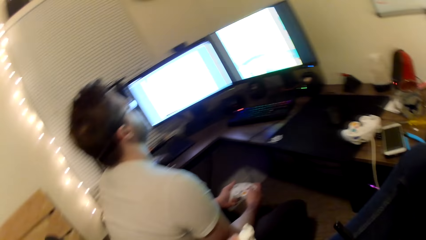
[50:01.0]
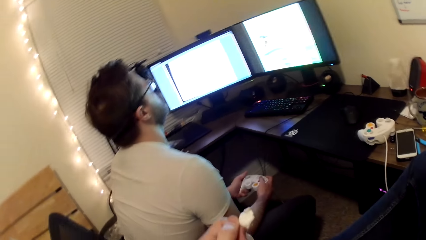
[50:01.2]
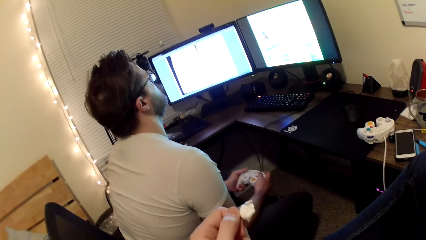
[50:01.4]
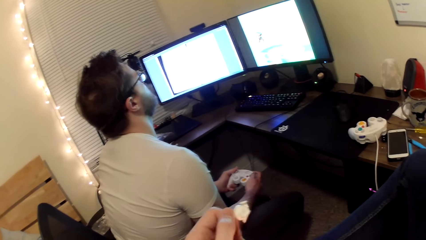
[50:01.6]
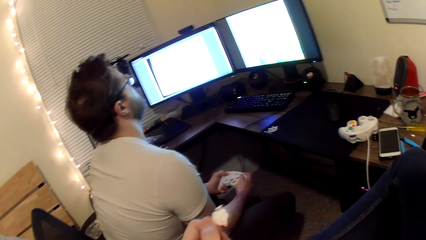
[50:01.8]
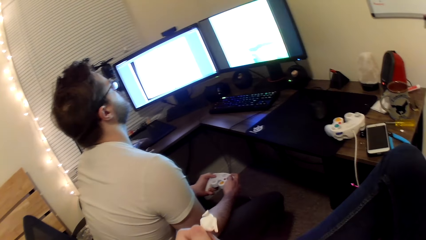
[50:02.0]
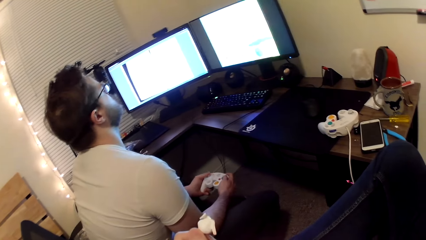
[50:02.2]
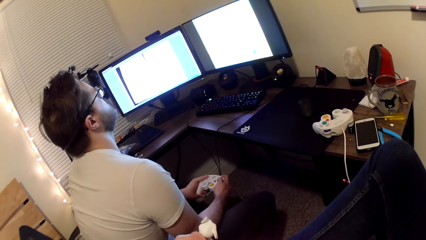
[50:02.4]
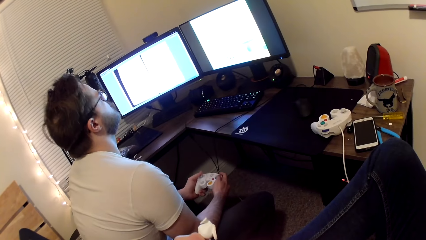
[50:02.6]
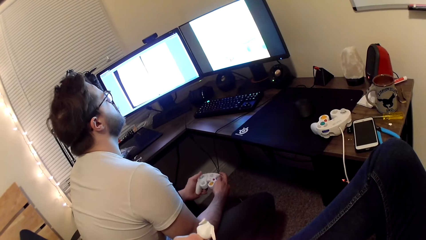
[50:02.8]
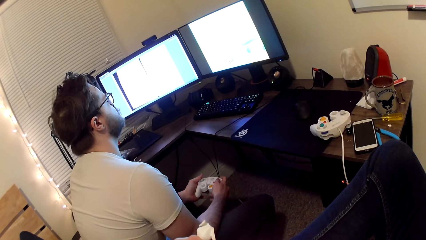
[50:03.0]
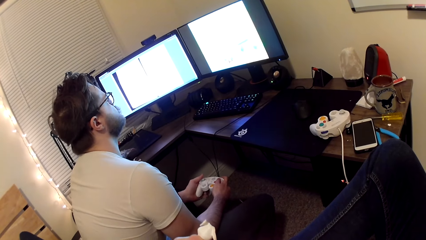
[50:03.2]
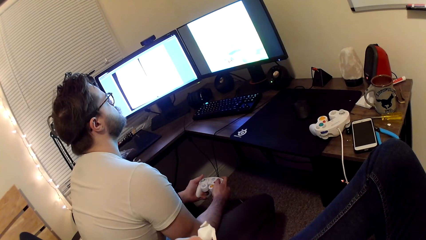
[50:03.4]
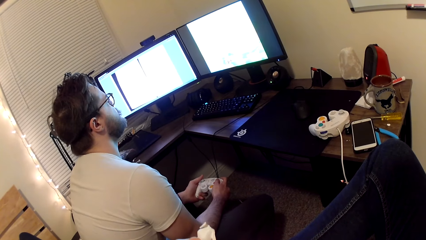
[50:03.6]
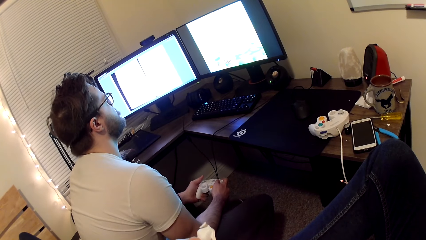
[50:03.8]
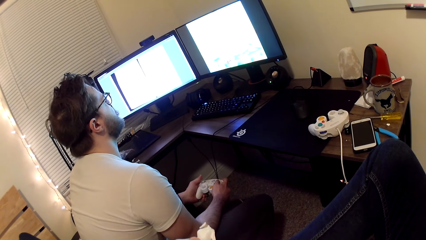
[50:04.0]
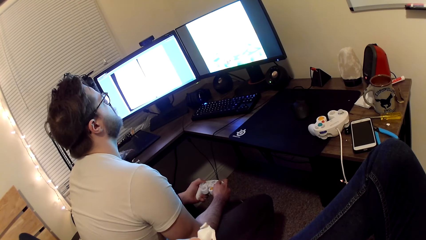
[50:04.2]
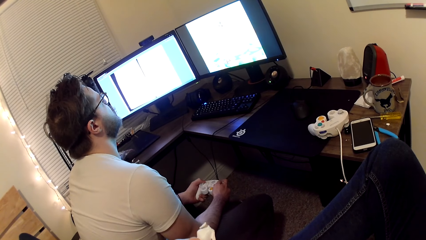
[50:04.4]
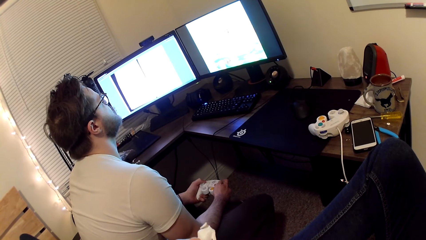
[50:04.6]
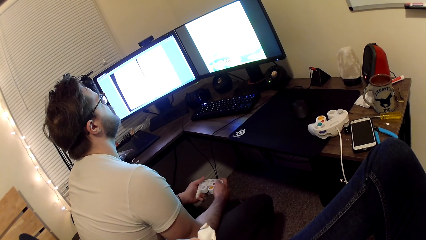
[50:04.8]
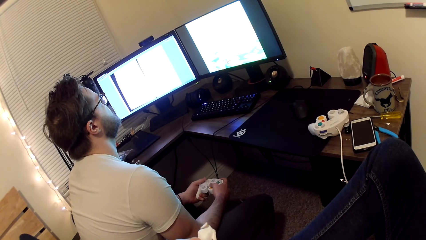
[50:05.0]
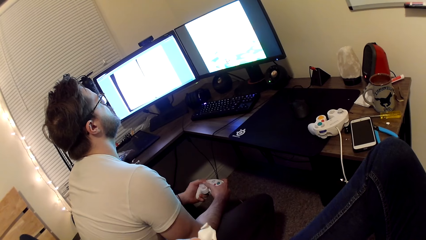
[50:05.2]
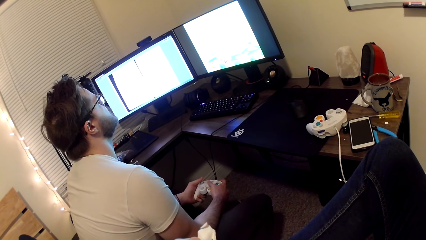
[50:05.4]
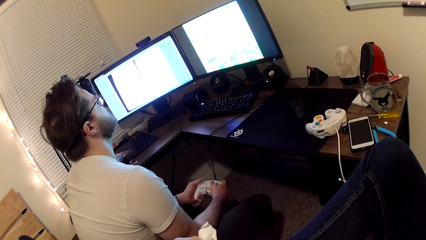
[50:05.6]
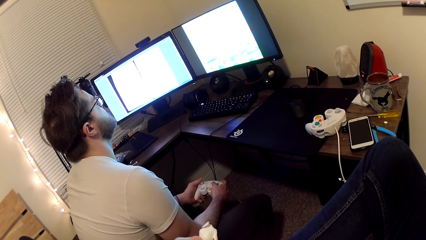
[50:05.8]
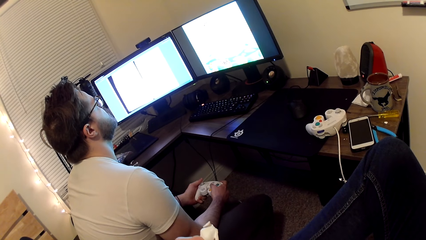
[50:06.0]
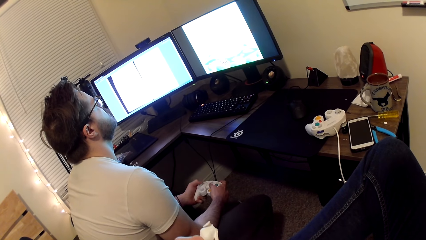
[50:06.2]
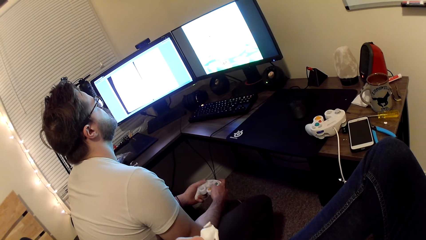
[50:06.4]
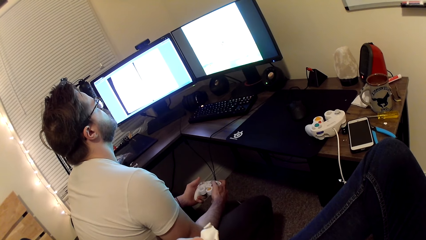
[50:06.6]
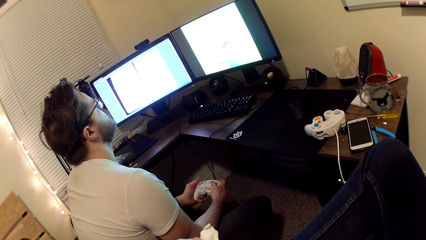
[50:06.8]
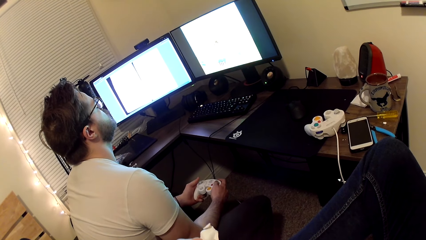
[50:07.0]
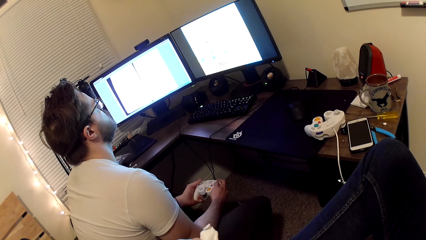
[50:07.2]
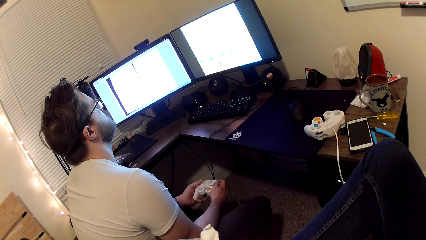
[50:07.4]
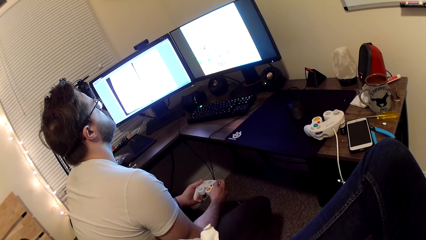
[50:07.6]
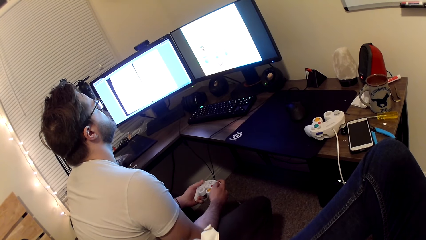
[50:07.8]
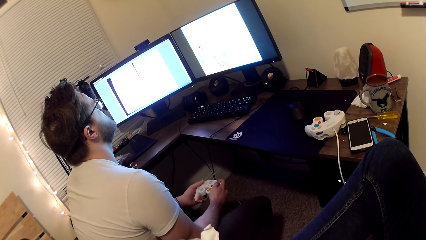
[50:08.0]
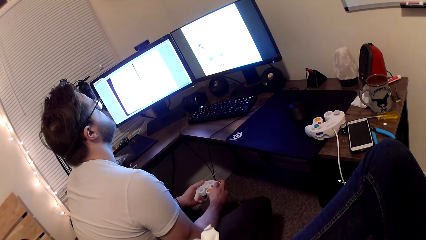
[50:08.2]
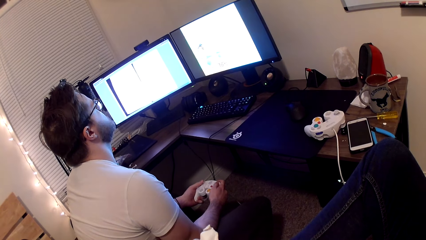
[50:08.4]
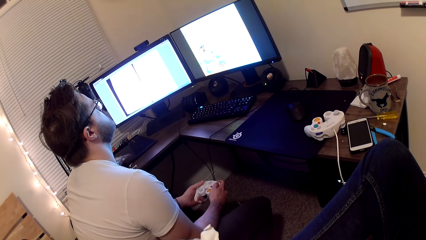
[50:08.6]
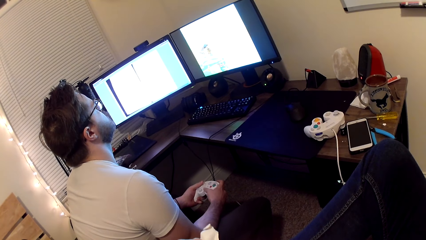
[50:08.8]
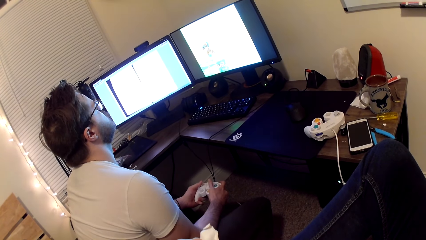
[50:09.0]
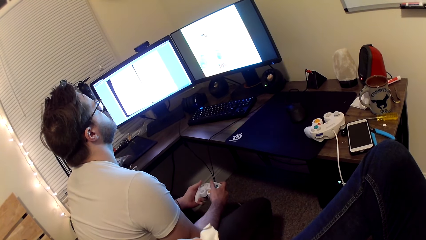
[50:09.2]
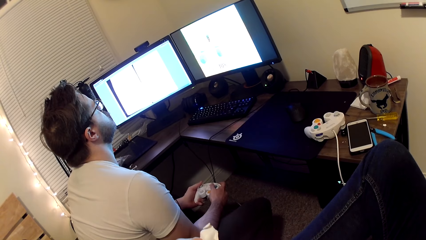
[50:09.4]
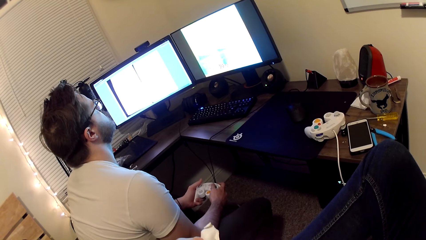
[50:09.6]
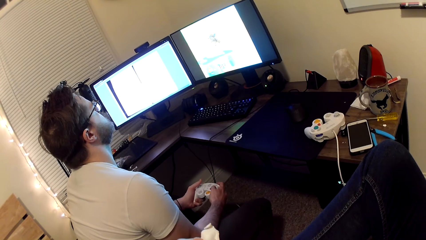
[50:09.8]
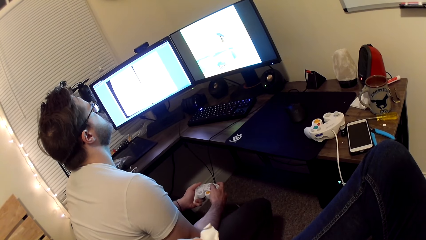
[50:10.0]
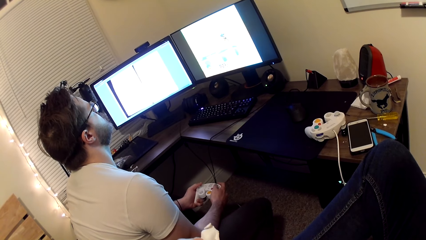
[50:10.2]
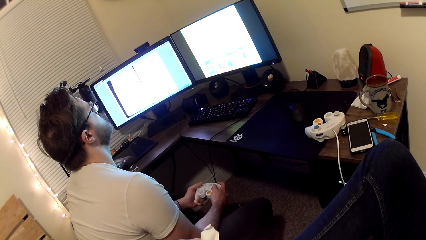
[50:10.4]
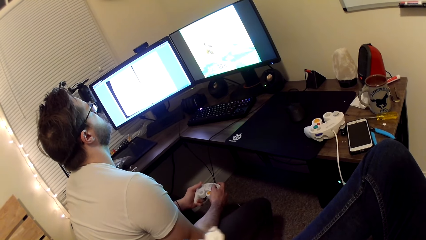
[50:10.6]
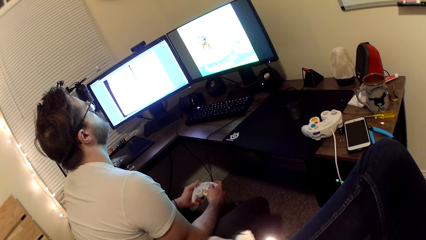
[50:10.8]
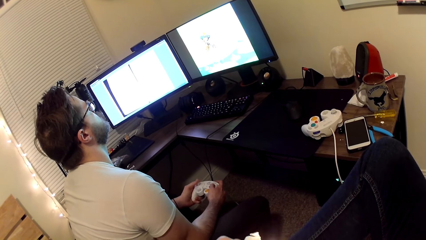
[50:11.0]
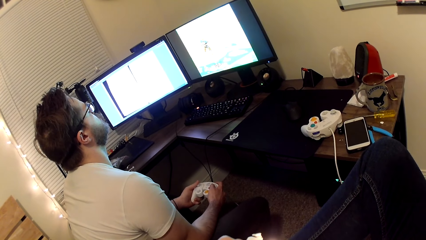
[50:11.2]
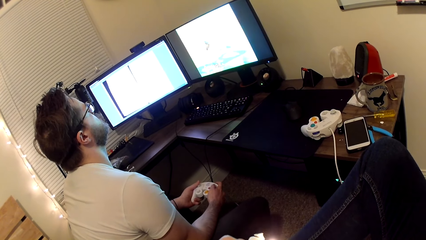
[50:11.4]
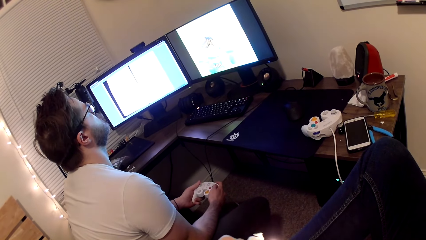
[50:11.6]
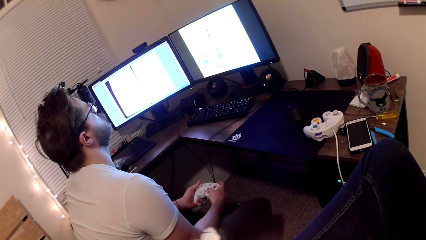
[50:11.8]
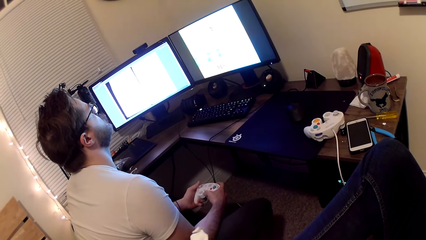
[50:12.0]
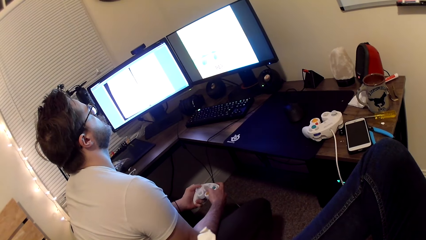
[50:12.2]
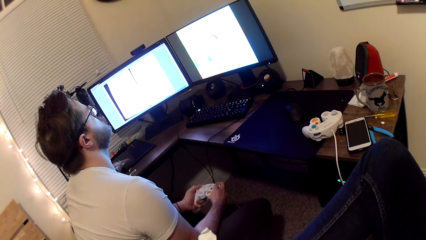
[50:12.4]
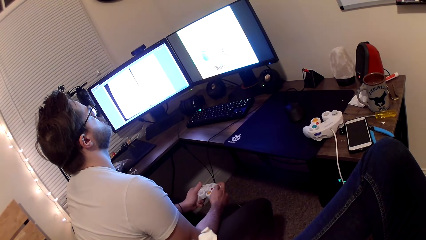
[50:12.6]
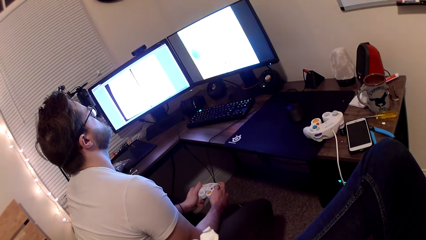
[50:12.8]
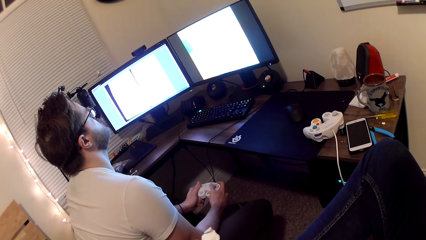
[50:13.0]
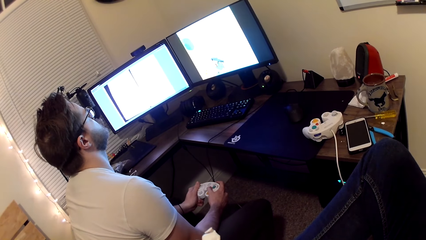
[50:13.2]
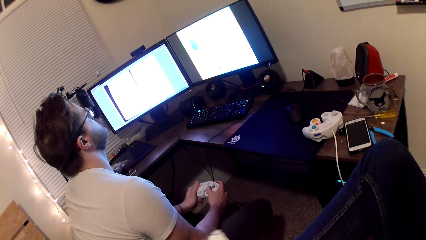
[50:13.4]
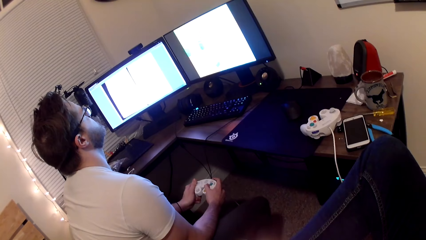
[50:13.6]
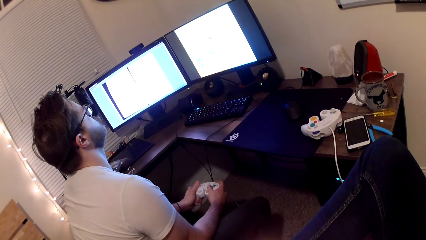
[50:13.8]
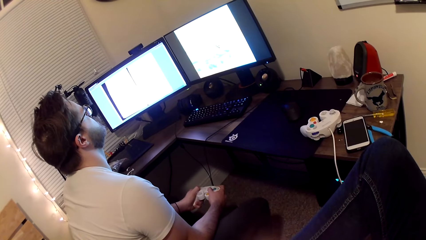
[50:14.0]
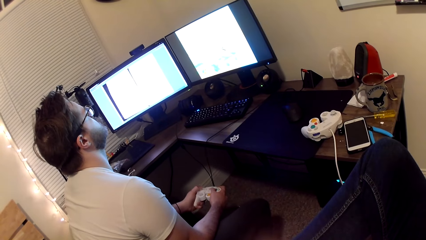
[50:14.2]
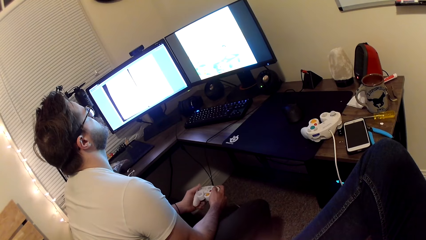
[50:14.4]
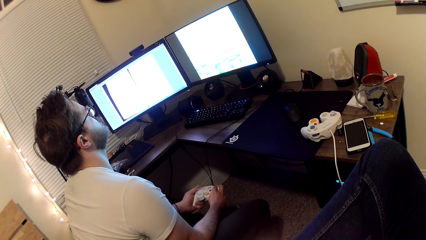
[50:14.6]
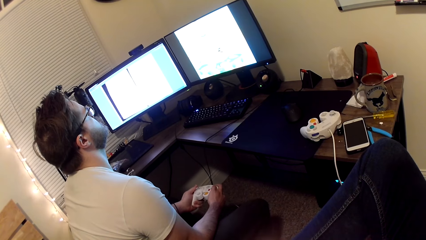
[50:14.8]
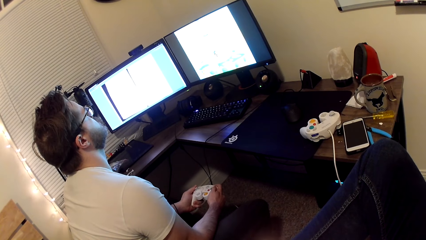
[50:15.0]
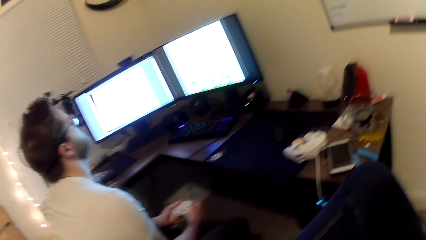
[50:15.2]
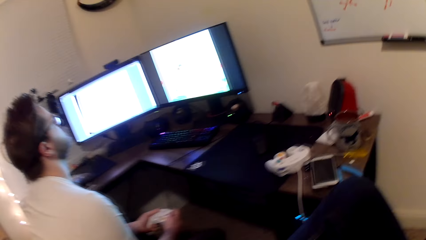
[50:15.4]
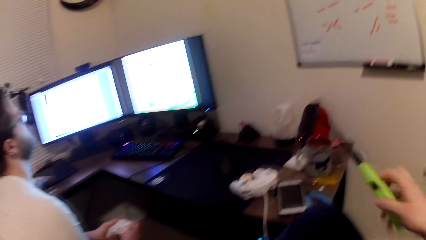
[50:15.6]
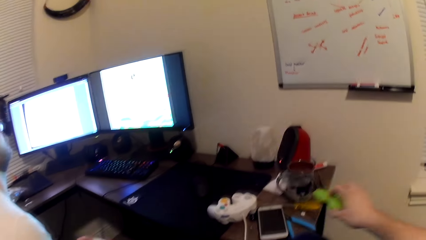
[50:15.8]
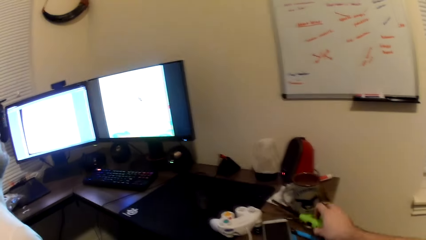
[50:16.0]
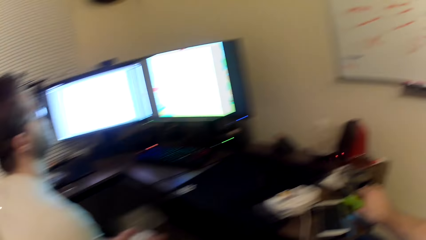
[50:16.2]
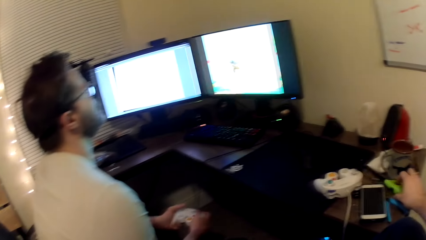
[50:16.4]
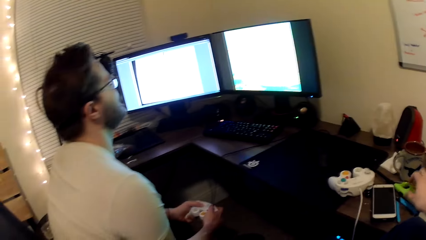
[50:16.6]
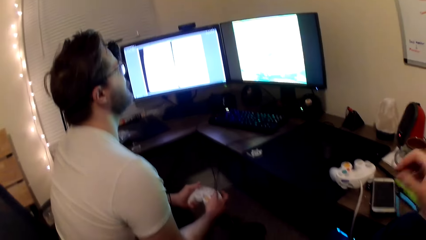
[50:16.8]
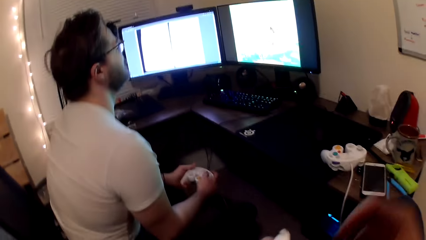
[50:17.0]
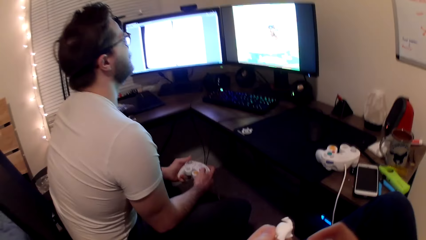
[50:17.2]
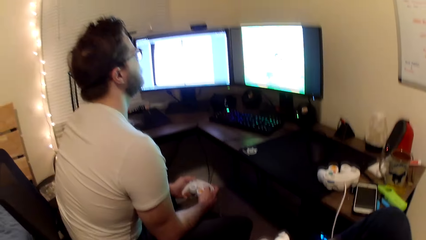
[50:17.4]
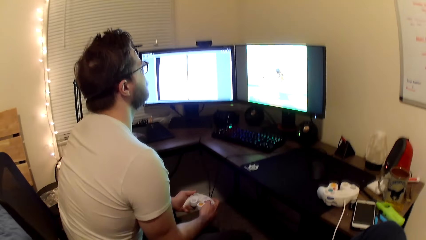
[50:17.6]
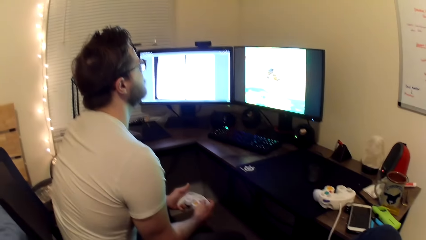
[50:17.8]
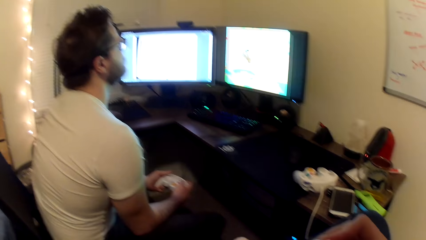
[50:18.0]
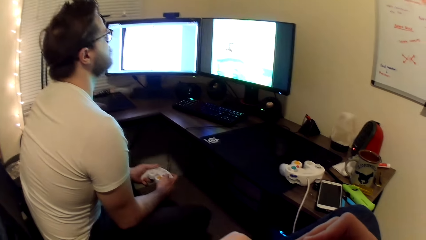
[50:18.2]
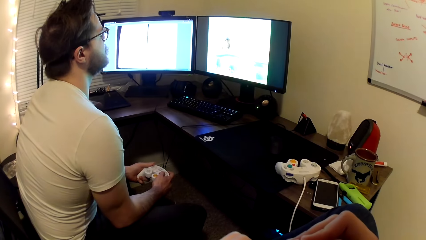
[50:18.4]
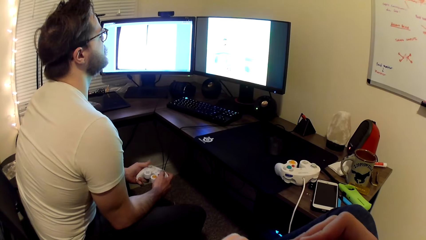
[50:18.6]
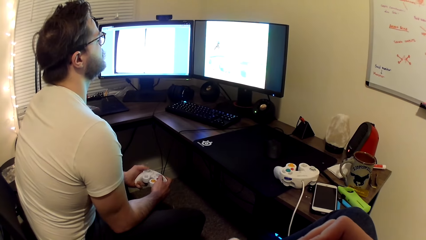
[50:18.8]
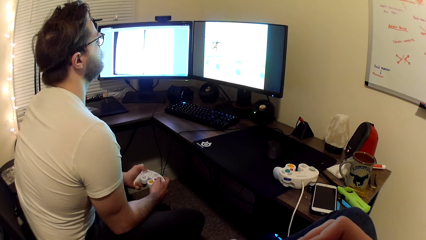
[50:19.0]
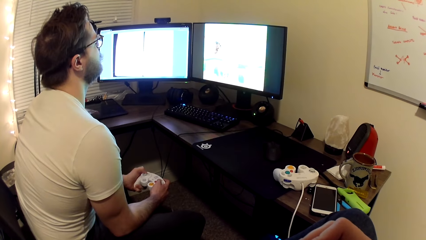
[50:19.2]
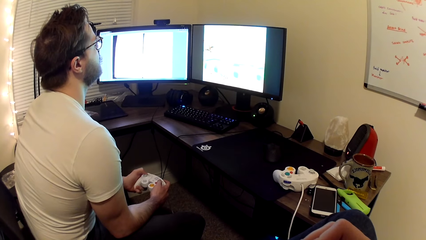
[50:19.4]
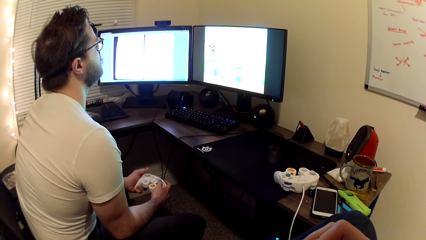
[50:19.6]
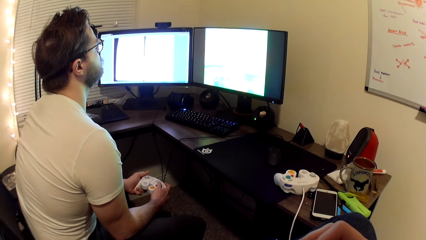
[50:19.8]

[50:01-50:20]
The camera wearer holds a Styrofoam in his left hand. He moves the art toy. He drops a lighter onto a table with his right hand. A man plays a game on the computer.
